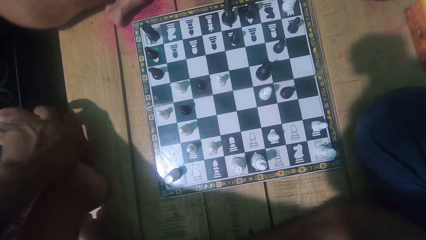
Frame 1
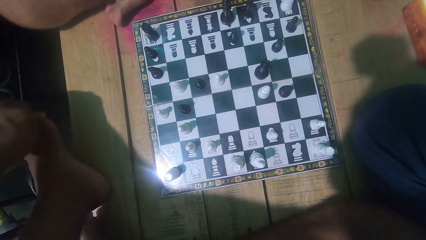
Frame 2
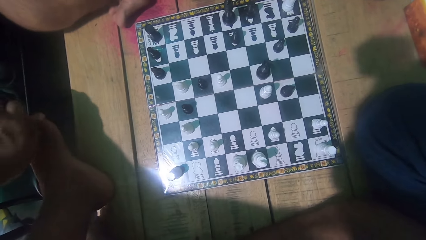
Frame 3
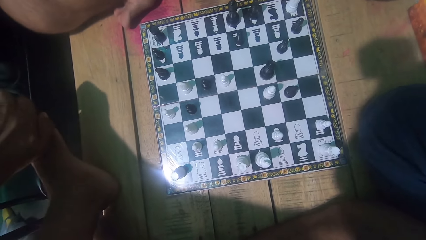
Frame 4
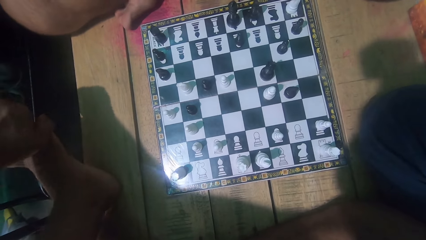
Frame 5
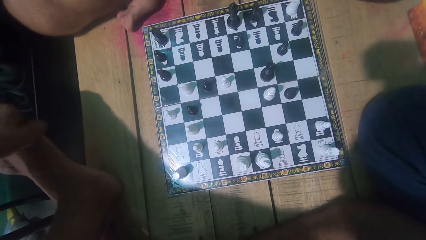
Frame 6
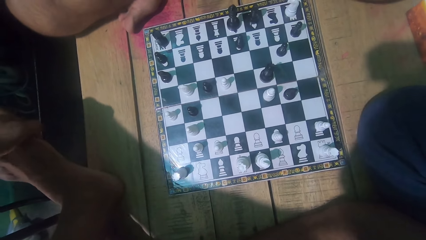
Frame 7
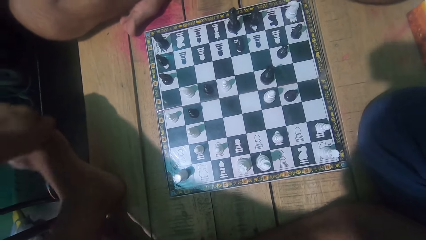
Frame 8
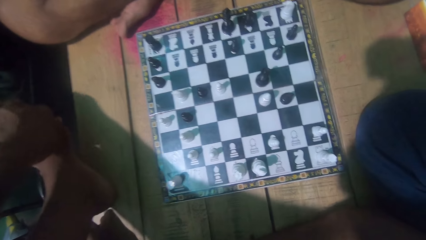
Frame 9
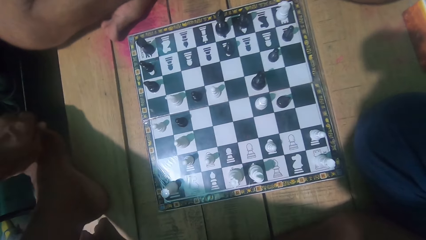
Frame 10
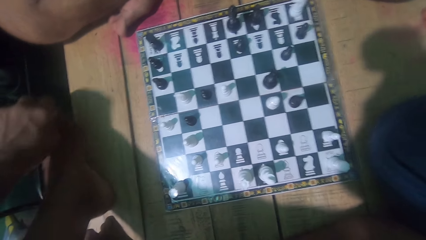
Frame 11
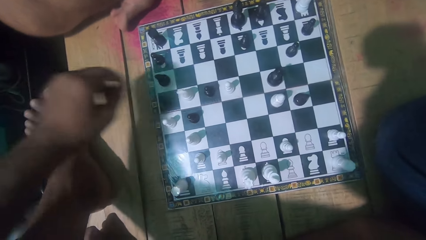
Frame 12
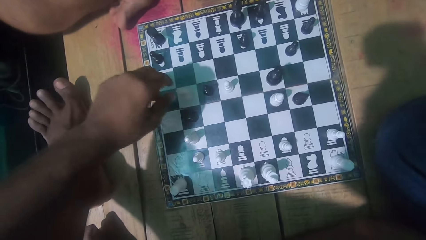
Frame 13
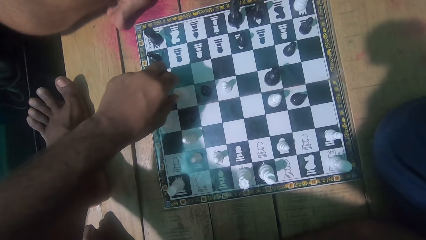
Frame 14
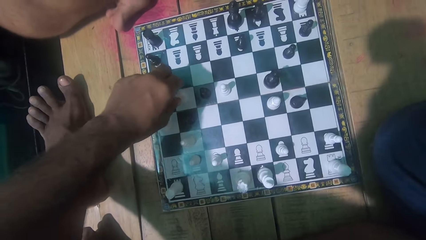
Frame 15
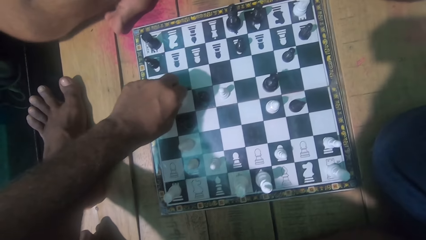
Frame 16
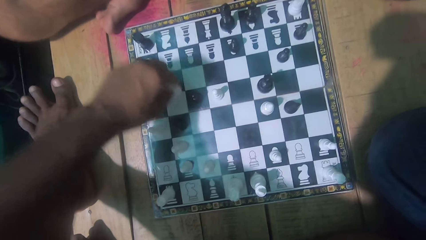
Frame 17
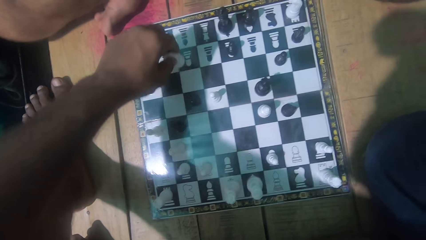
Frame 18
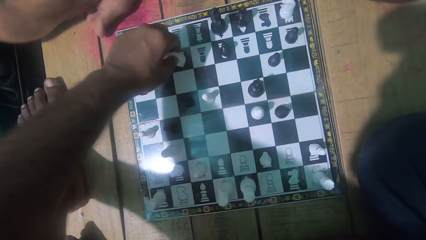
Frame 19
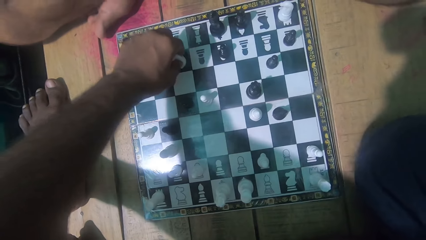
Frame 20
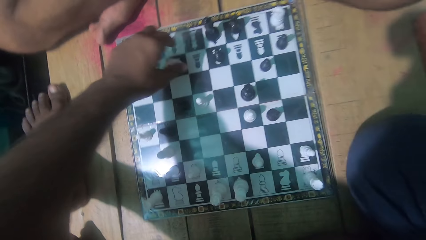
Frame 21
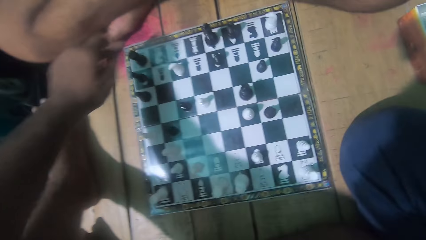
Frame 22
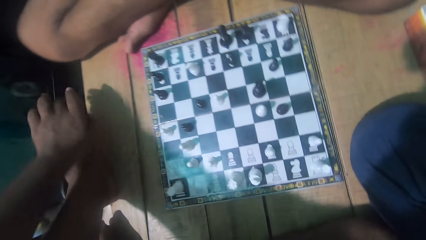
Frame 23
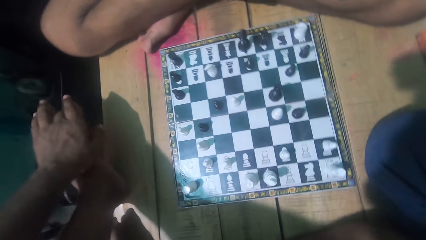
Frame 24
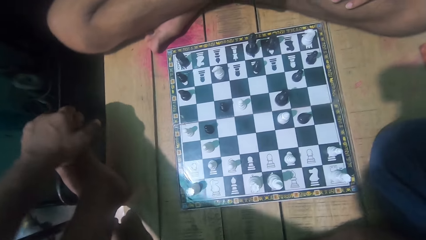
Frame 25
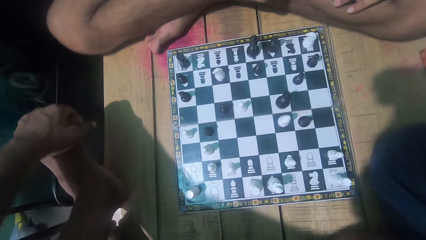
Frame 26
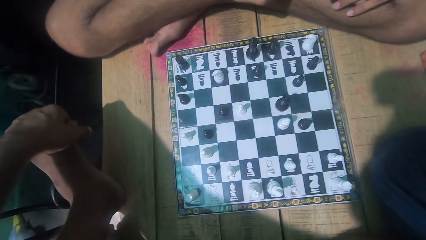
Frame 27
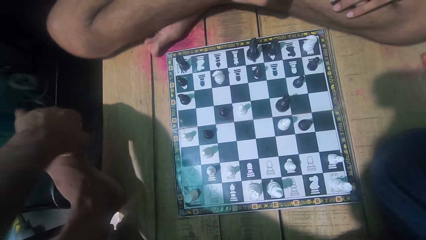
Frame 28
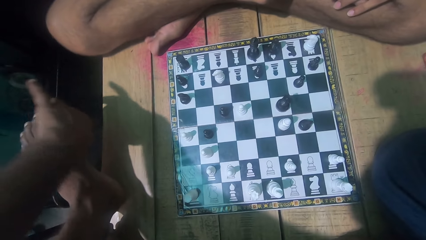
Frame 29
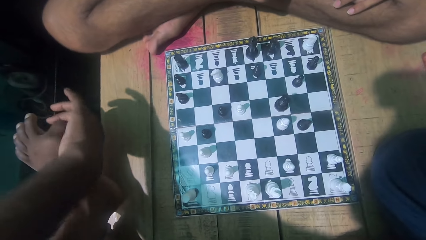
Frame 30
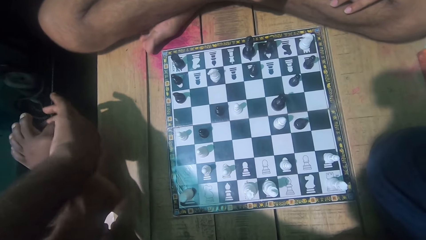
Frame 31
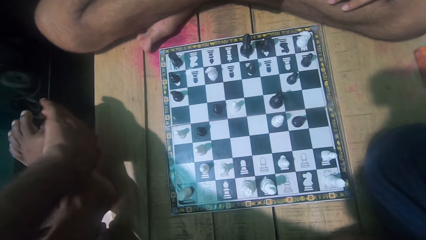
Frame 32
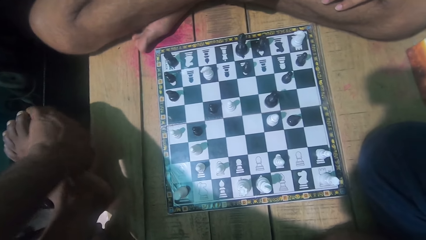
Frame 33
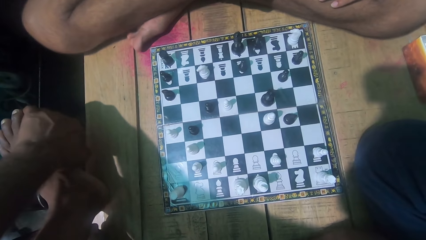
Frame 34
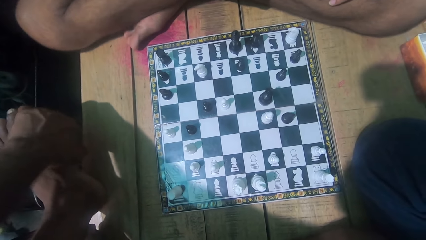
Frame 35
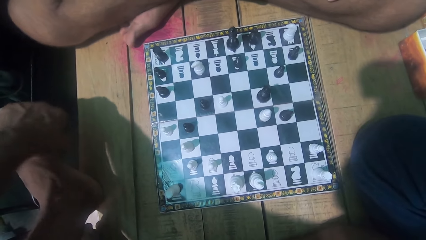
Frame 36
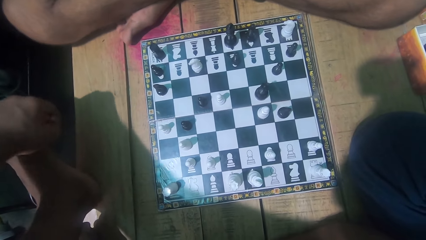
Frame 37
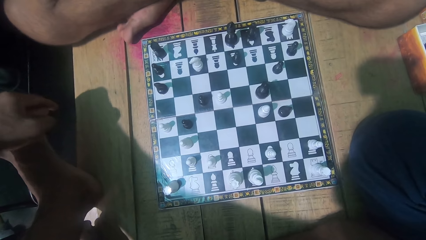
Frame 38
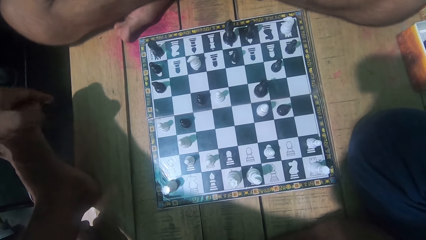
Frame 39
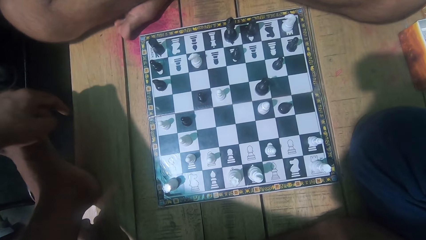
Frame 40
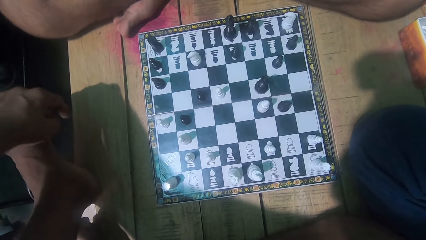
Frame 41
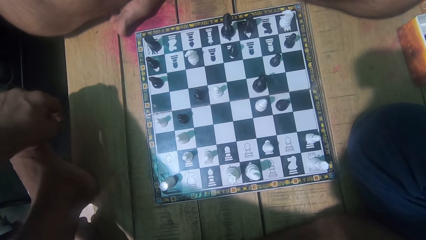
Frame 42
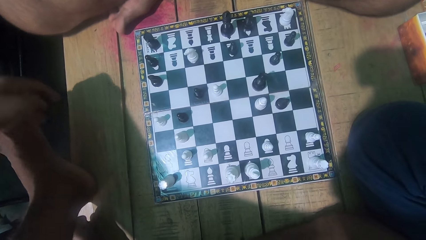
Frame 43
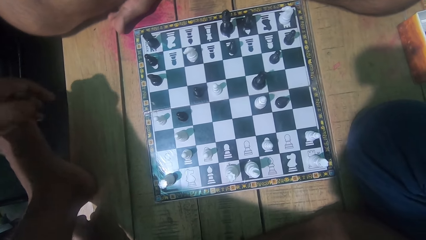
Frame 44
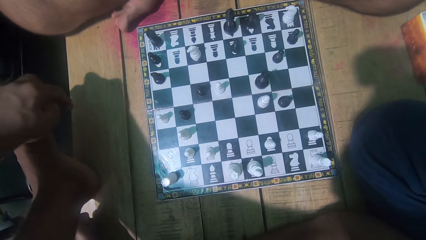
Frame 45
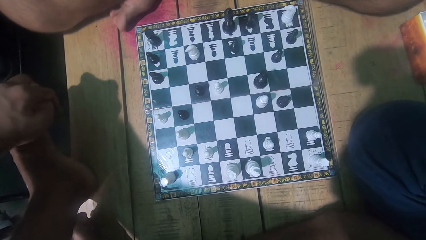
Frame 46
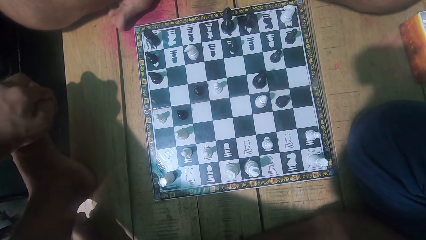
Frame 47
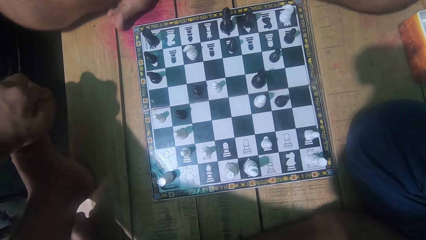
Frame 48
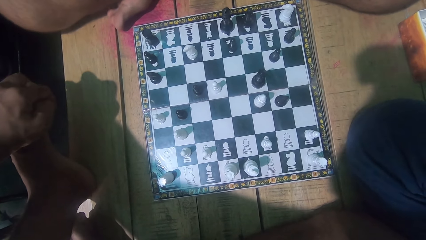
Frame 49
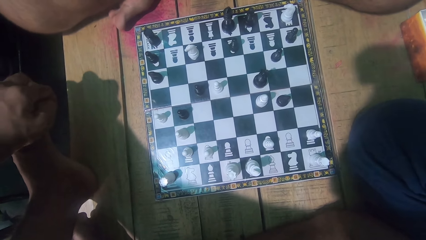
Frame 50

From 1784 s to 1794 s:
The camera wearer plays the chess game and moves a chess piece. They look at the chess game with a man.

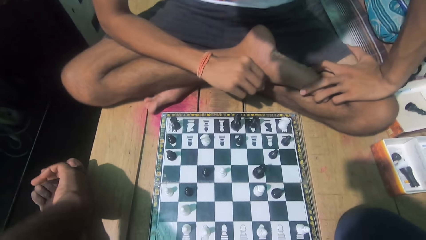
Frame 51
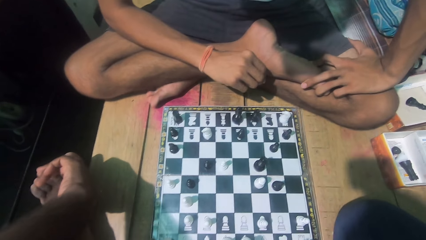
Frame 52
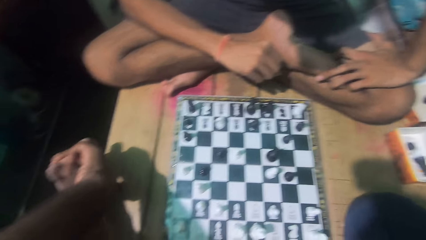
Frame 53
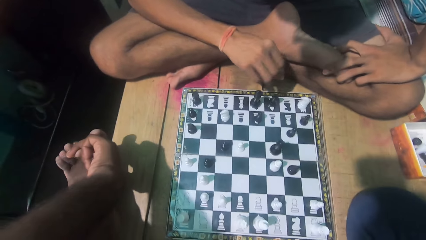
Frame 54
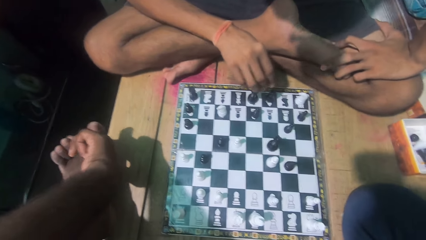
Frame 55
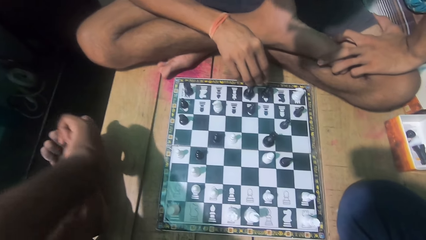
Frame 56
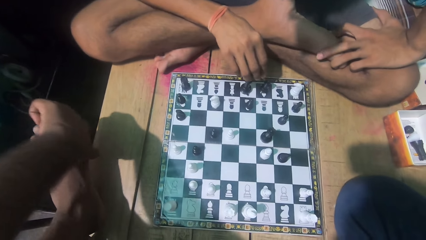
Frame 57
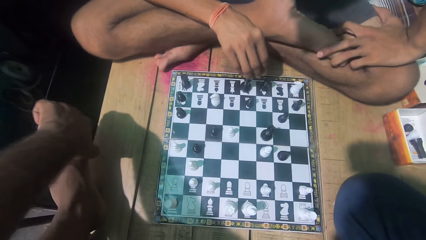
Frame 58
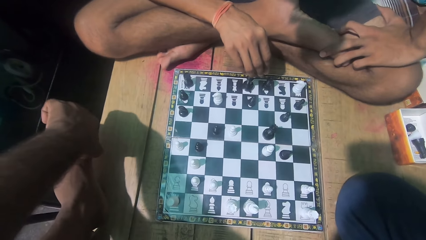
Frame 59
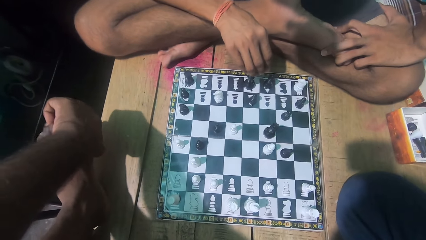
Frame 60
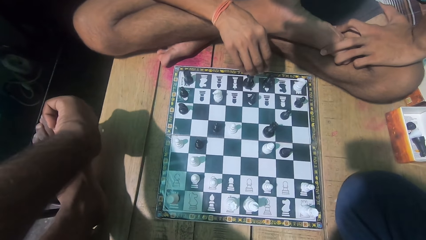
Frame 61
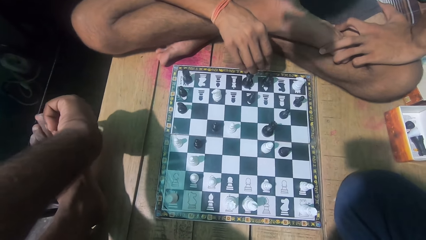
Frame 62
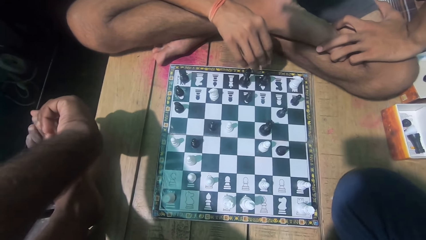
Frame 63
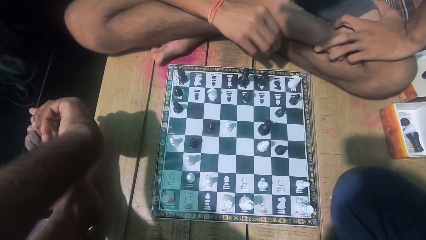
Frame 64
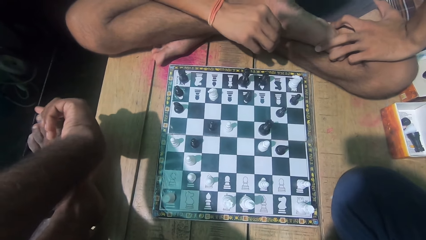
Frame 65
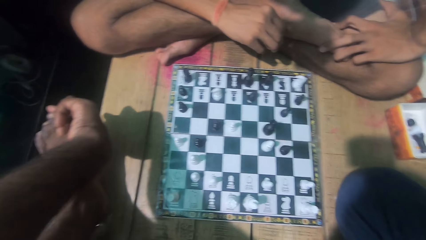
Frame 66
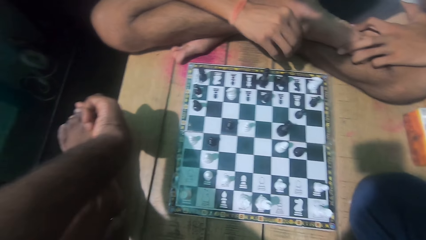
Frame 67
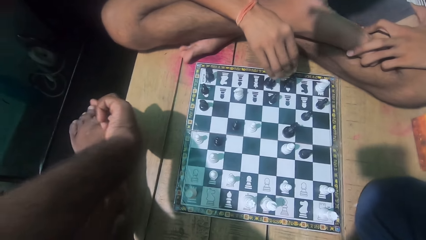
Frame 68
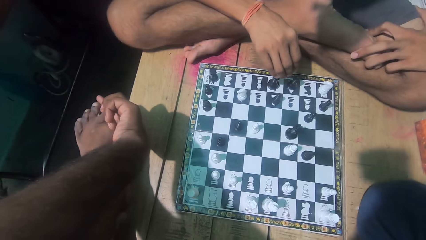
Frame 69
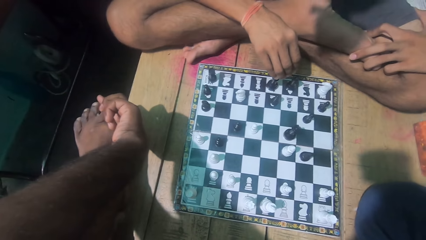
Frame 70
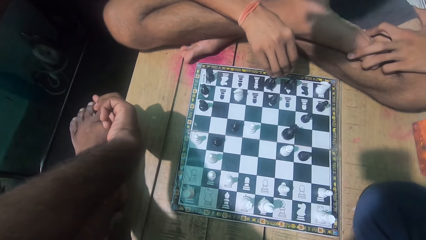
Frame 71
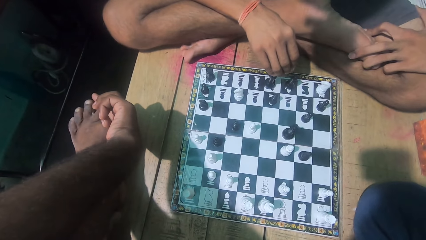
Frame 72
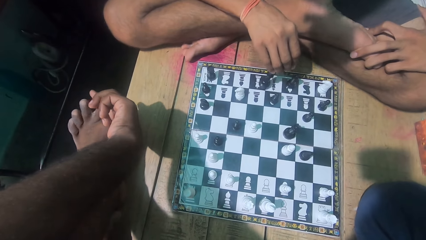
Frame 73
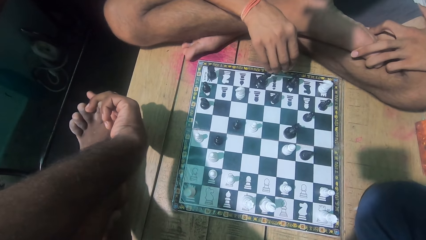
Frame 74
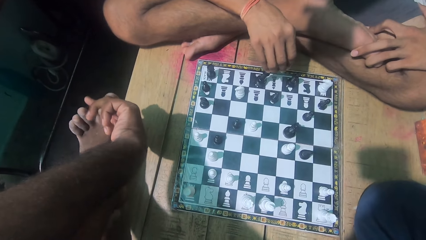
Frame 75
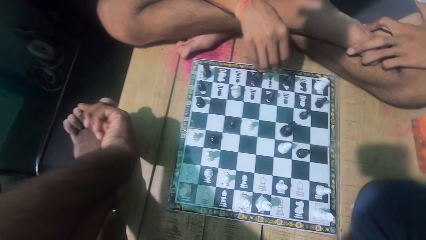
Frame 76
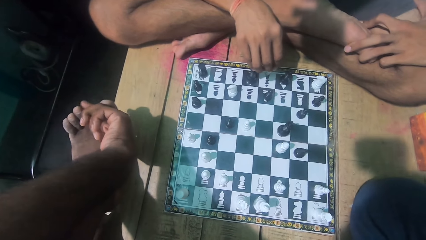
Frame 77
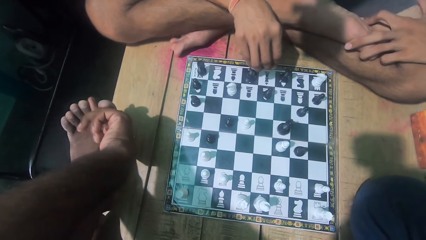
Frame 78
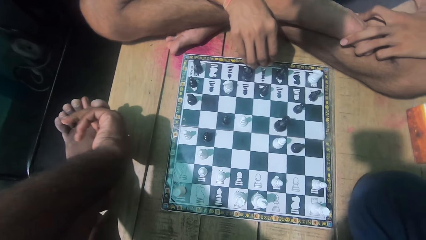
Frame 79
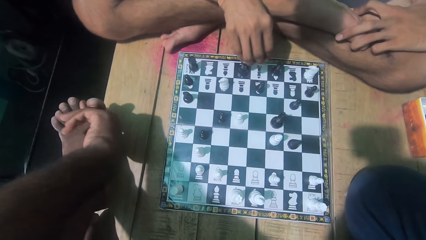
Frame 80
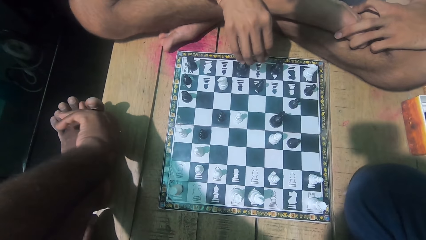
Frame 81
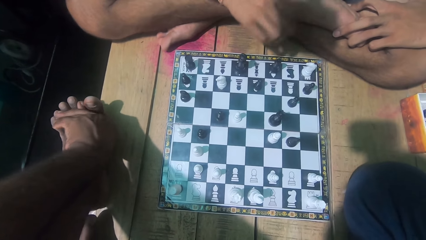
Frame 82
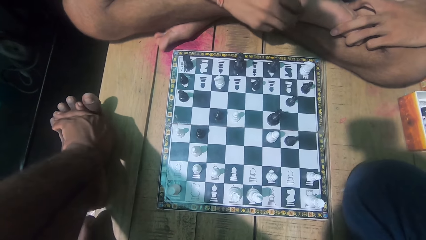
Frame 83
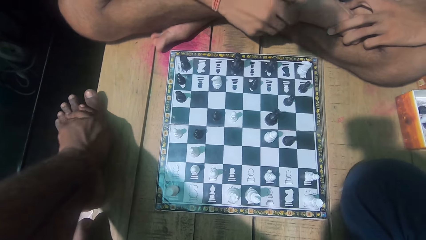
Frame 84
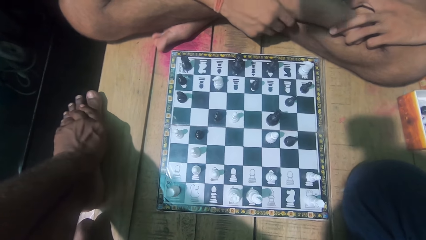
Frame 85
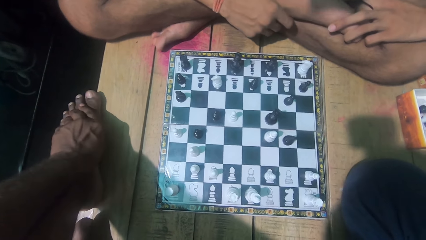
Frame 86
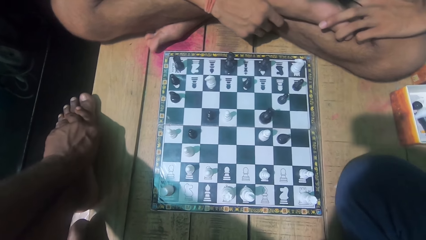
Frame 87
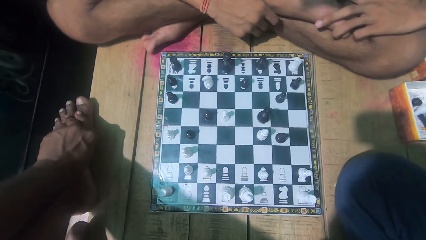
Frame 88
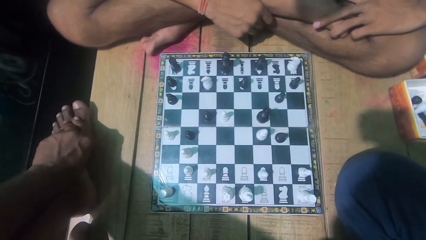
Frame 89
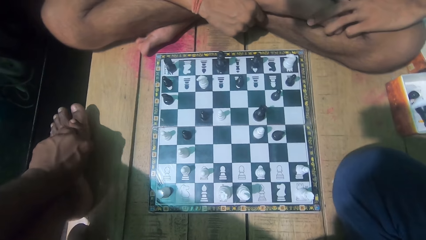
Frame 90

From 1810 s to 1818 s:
A man plays the chess game and moves a chess piece.
